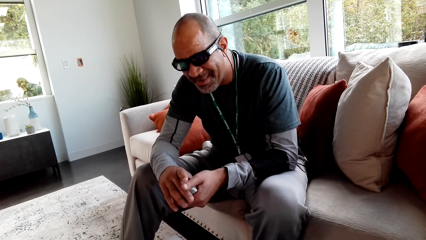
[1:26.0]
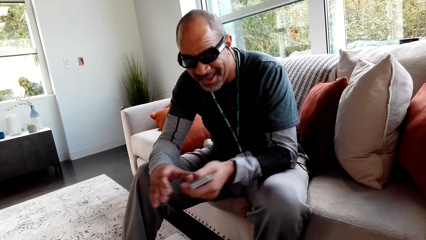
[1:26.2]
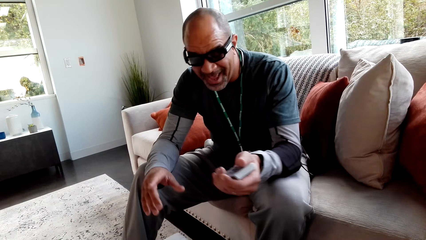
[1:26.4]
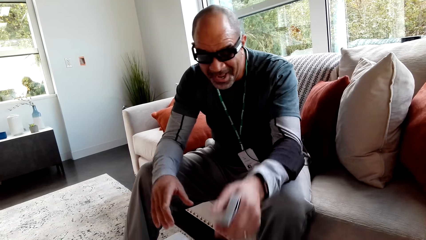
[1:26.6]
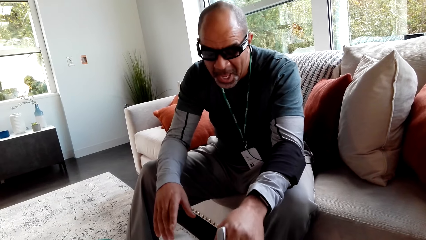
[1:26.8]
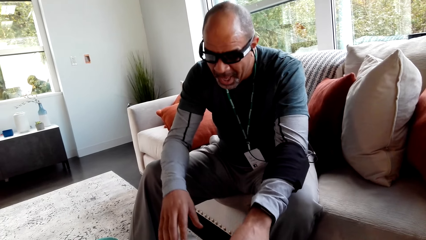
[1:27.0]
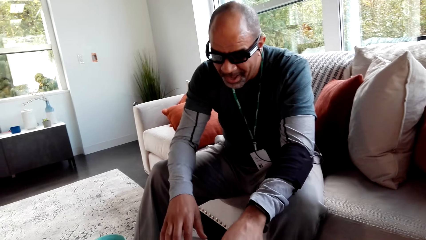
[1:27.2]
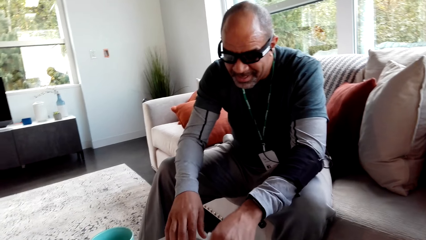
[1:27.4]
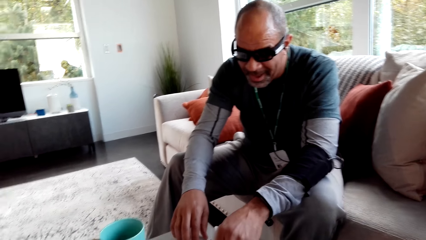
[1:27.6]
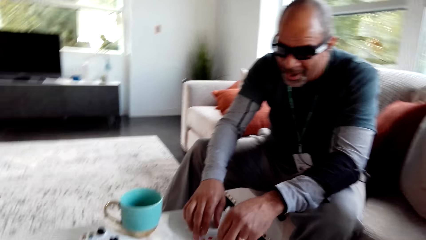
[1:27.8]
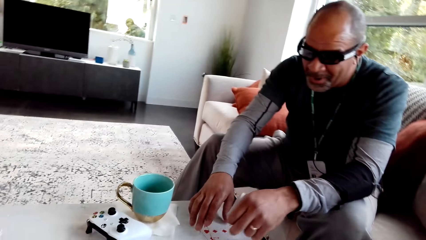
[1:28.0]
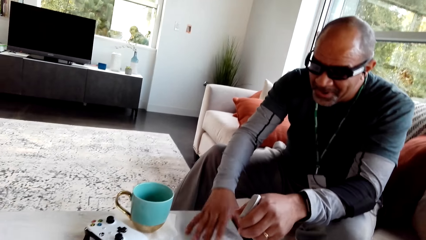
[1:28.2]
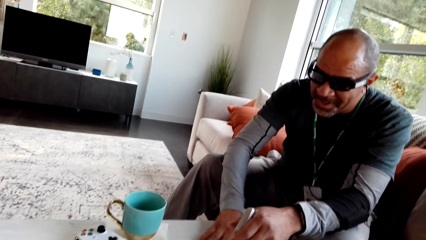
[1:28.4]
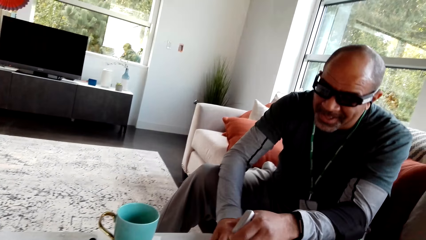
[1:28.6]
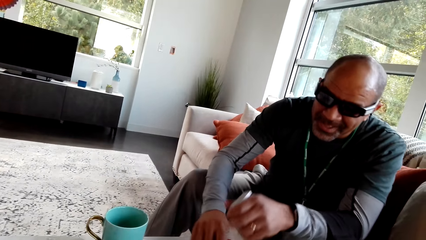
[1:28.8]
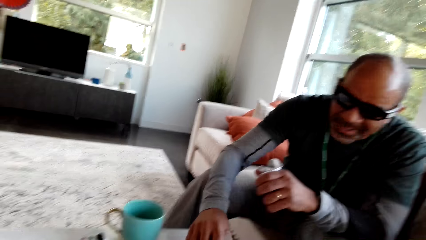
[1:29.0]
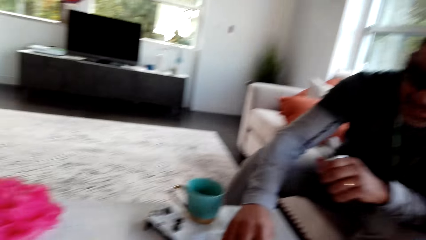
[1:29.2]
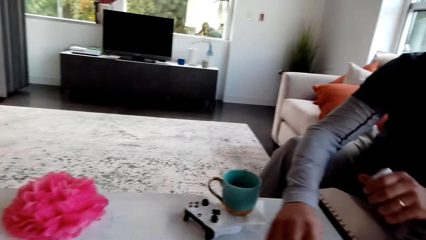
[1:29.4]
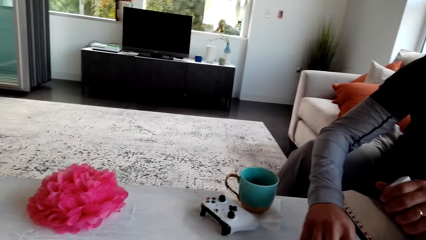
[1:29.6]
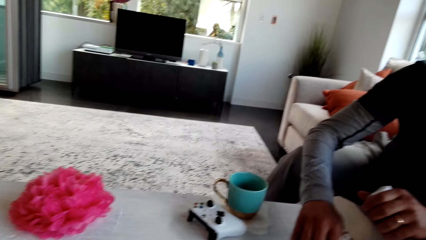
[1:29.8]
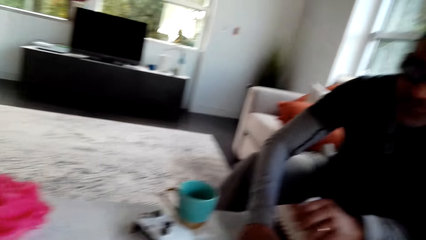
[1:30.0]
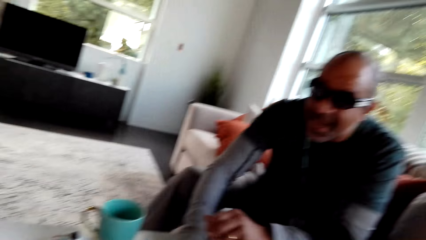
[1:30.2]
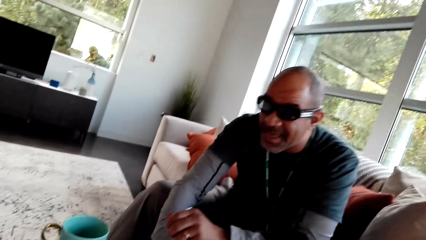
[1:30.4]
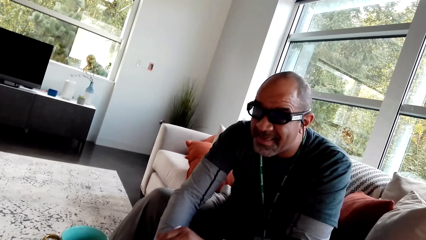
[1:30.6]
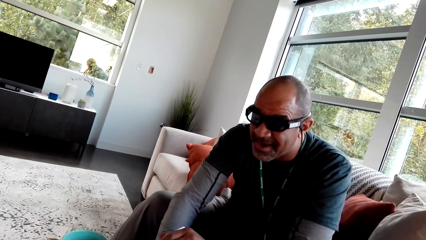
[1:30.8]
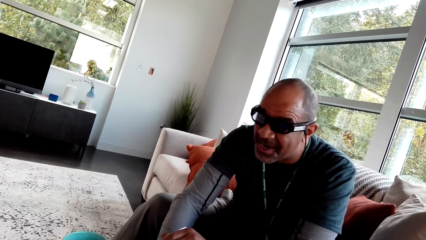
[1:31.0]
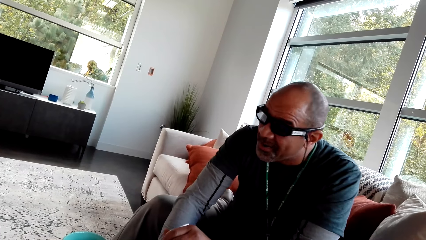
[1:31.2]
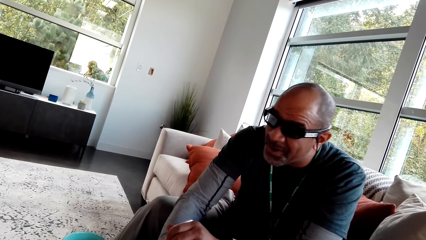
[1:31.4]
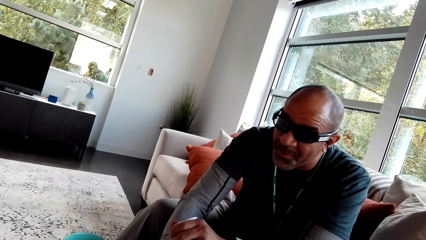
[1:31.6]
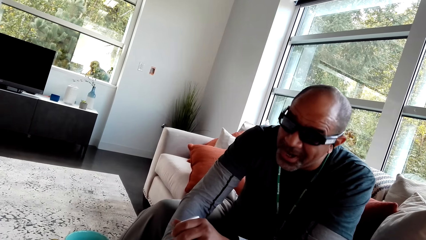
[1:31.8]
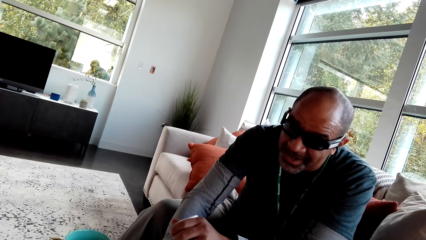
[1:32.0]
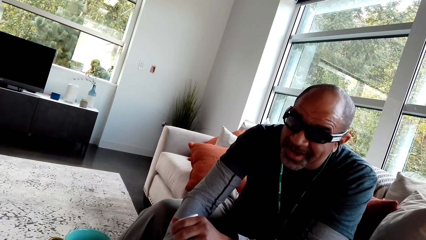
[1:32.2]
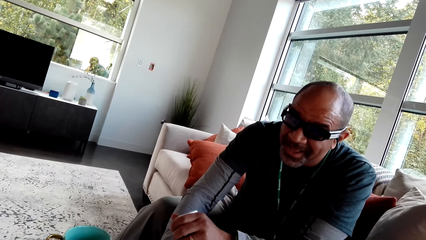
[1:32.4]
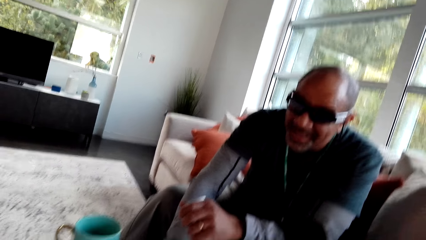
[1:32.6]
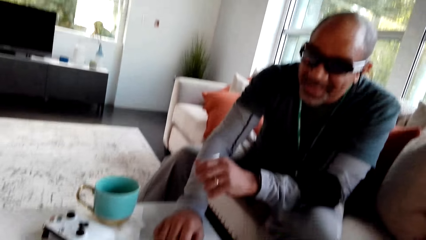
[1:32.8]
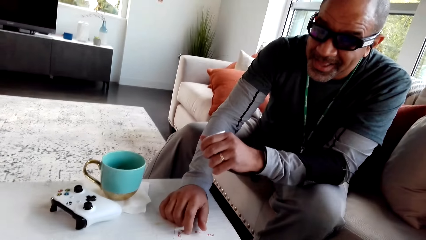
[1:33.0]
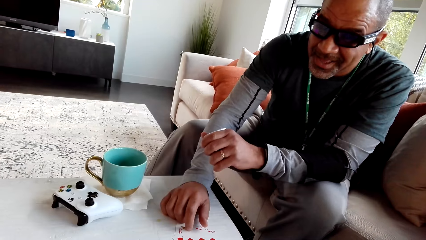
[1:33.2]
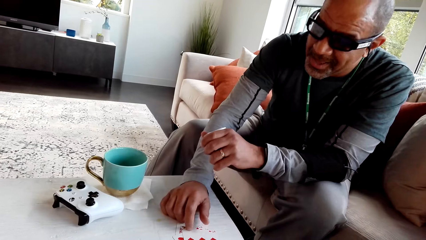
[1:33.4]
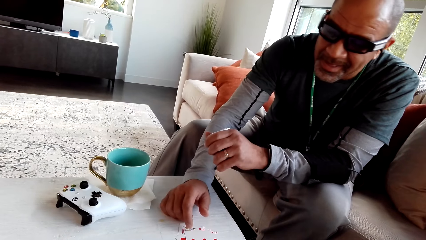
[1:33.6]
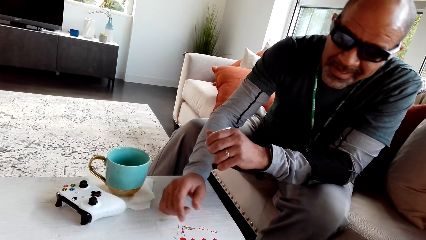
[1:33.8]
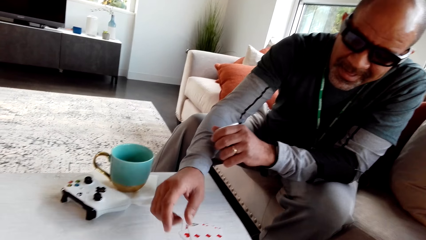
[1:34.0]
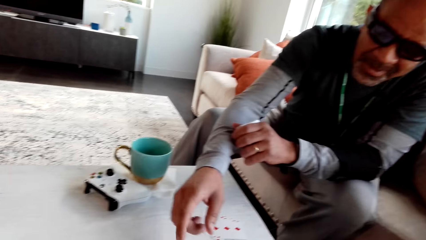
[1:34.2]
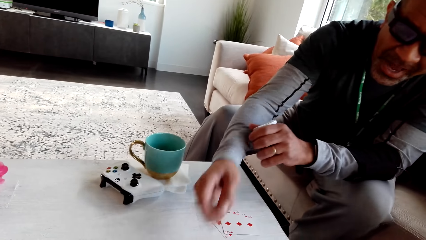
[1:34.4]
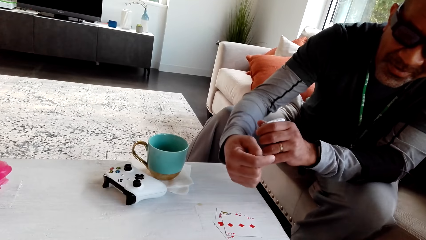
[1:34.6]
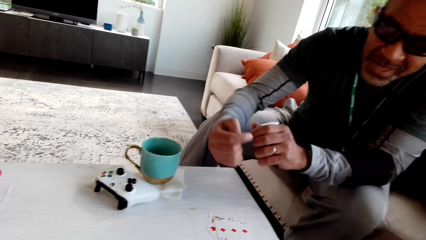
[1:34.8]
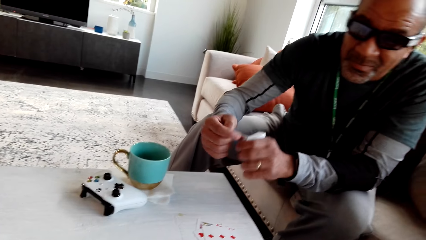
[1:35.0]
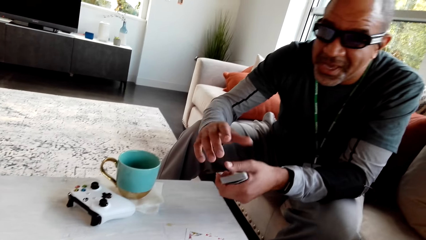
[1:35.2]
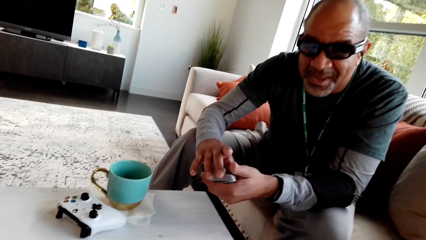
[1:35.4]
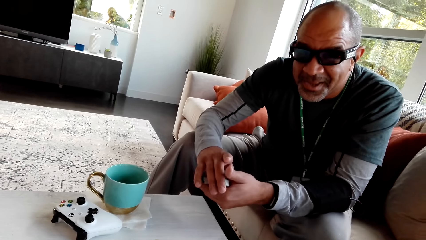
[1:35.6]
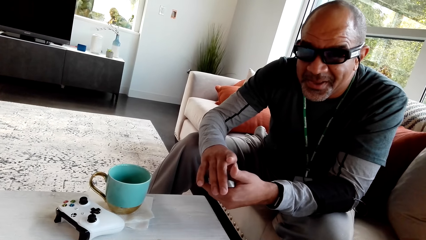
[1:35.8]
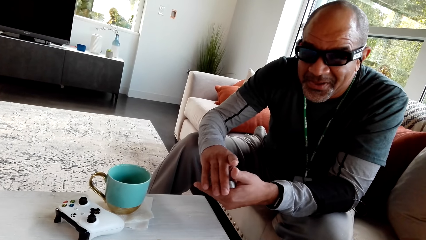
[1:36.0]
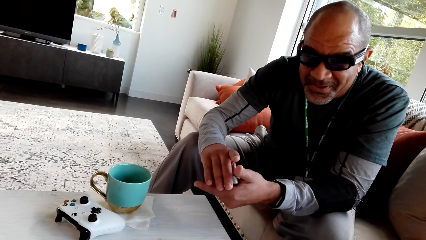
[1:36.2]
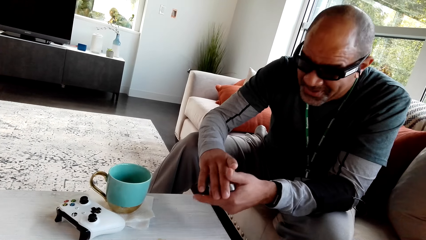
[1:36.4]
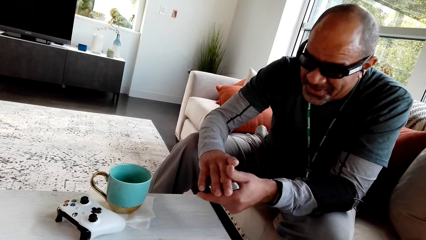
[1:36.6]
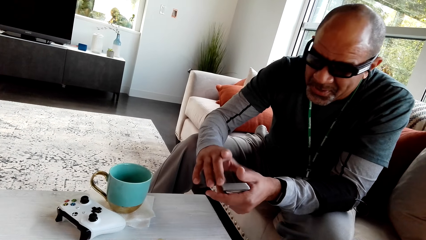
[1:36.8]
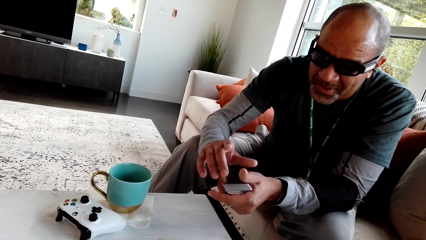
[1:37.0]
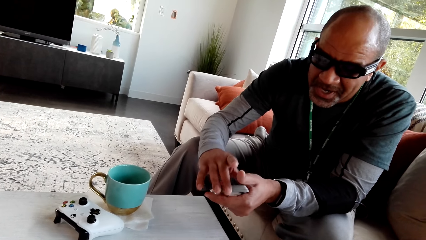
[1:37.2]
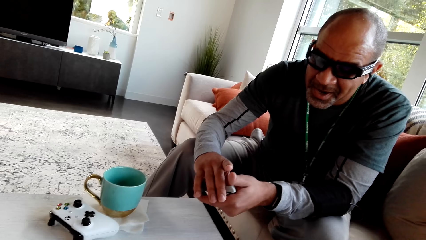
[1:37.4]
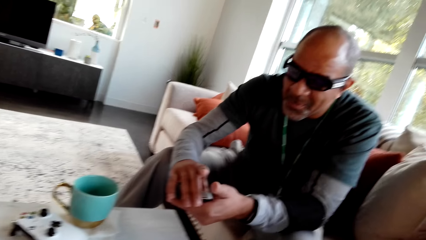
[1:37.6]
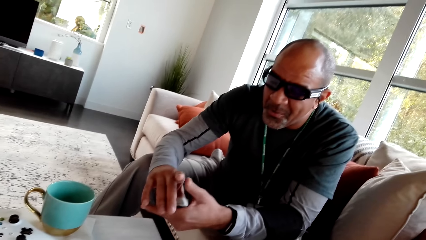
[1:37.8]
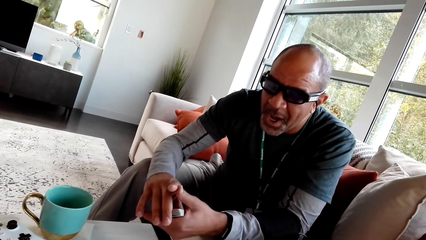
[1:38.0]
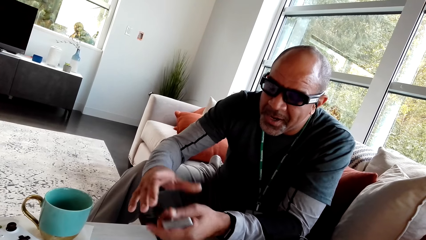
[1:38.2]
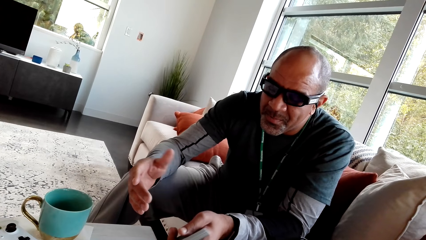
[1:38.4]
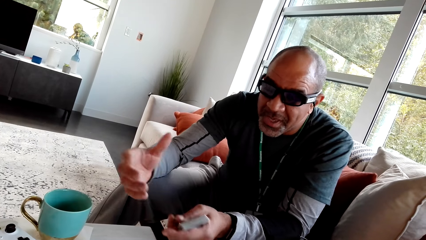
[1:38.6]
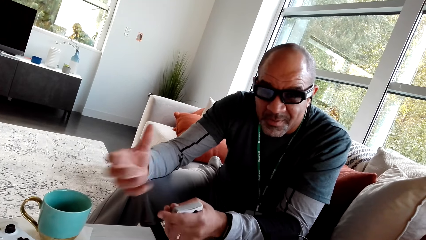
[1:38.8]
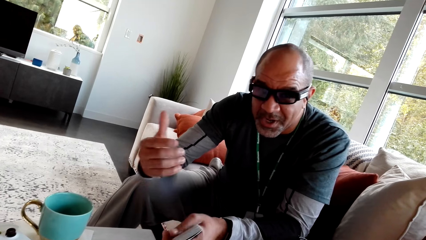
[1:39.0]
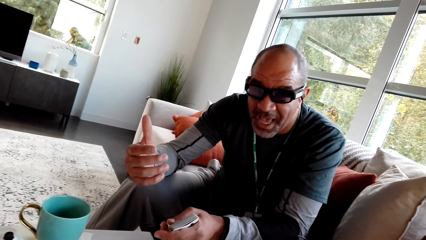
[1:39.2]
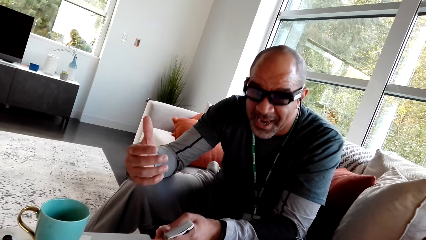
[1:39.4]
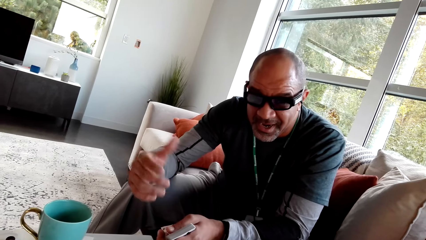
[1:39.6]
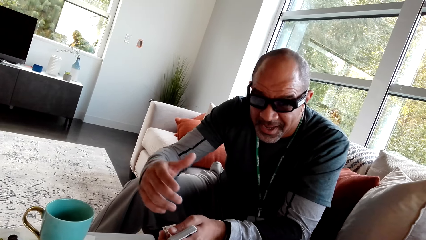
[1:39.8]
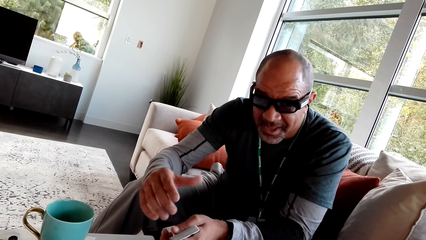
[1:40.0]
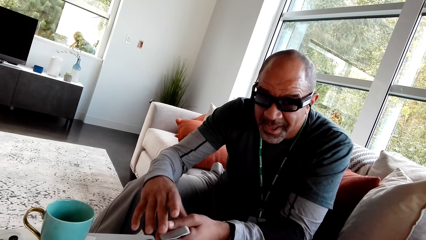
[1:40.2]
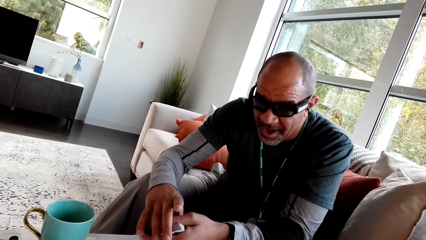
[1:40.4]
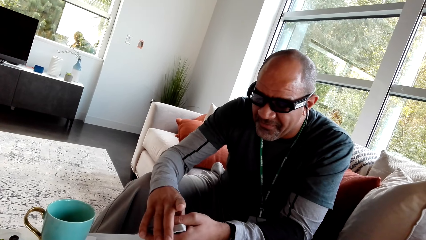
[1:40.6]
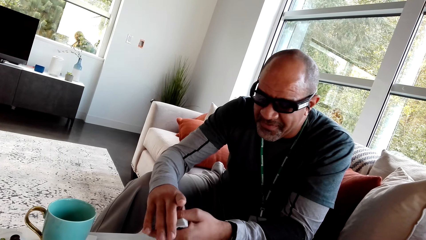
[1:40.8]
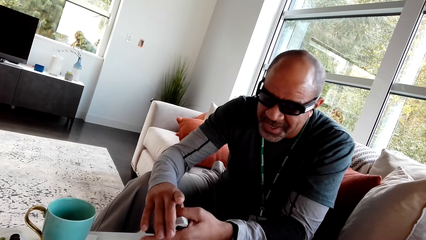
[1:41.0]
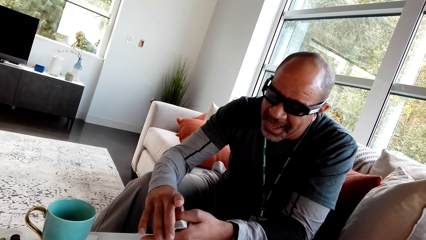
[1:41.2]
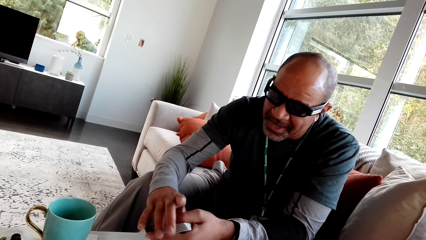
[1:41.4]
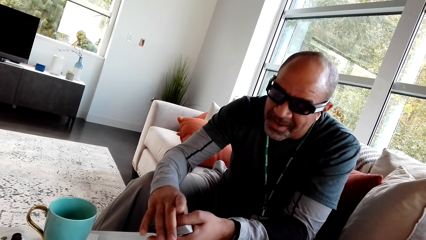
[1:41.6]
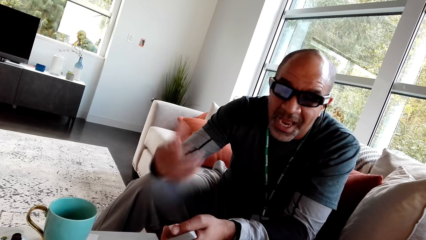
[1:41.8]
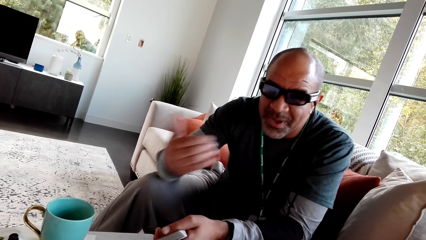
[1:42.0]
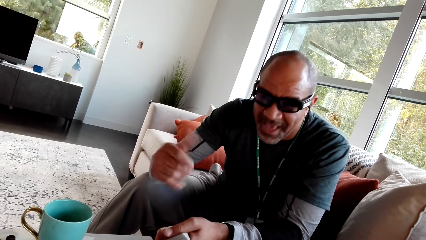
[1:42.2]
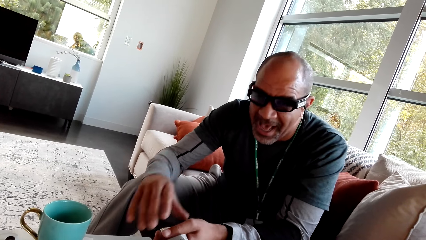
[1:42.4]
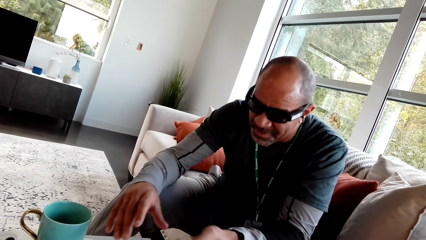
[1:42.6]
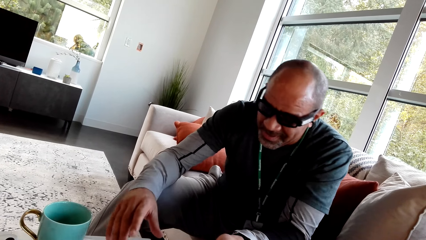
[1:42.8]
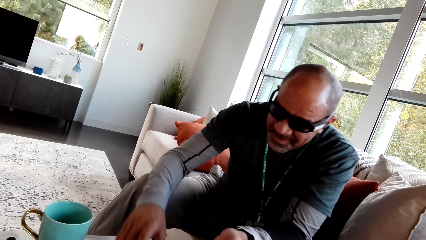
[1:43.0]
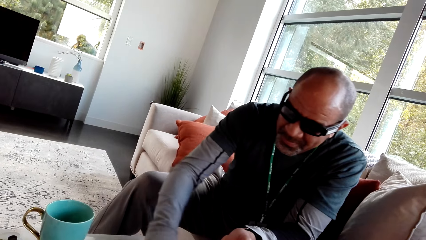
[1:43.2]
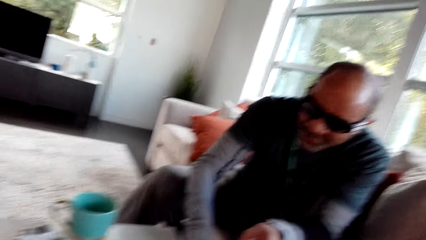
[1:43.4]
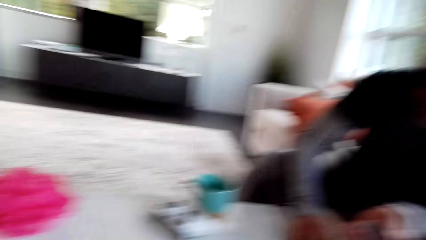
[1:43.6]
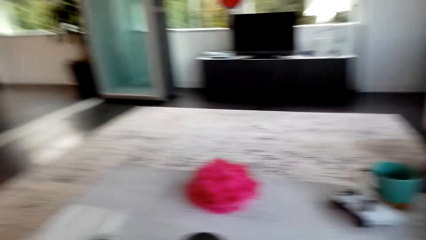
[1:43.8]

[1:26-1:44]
A man places a card on the table. The man picks the play cards from the table. The man moves the card on the table. The camera wearer stares at the man. The man points around. The man holds a card. The man swings his hand.
